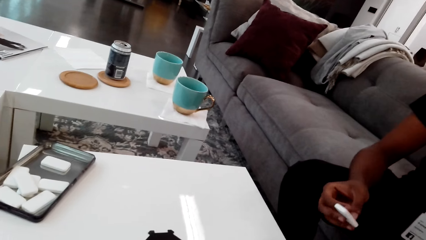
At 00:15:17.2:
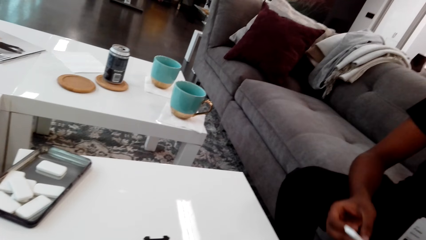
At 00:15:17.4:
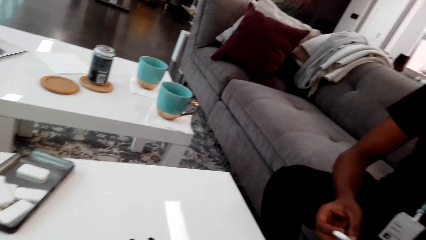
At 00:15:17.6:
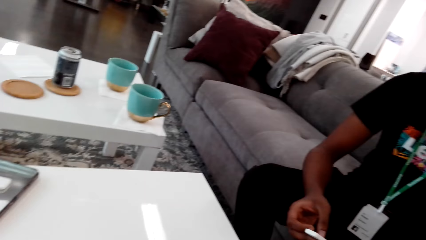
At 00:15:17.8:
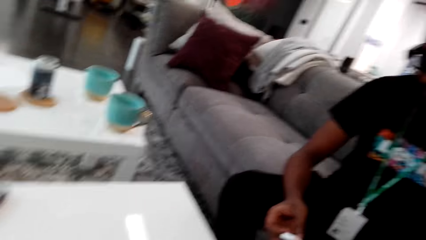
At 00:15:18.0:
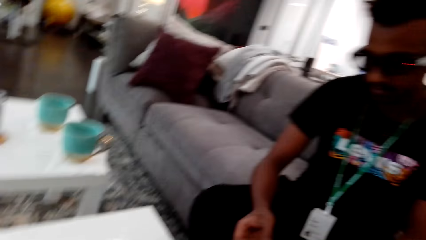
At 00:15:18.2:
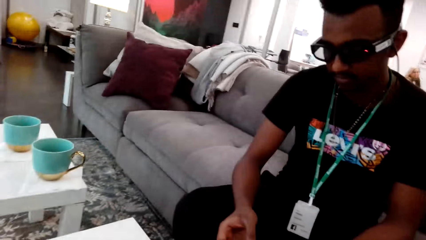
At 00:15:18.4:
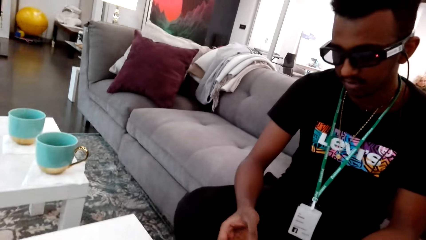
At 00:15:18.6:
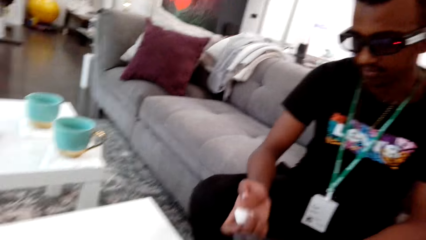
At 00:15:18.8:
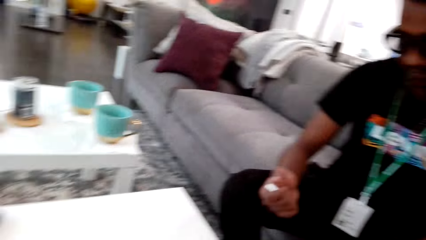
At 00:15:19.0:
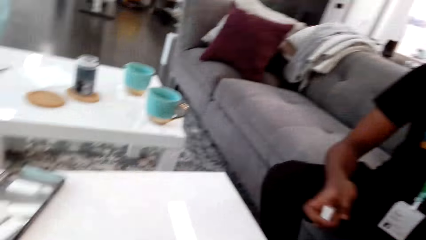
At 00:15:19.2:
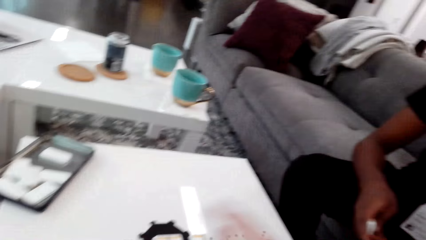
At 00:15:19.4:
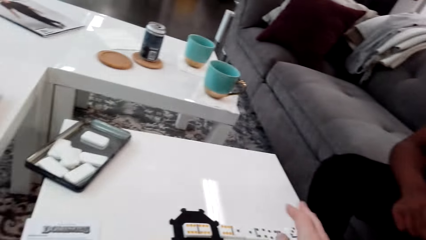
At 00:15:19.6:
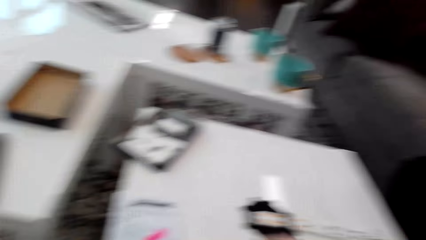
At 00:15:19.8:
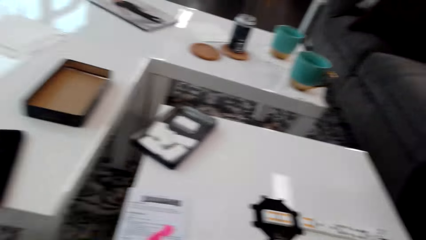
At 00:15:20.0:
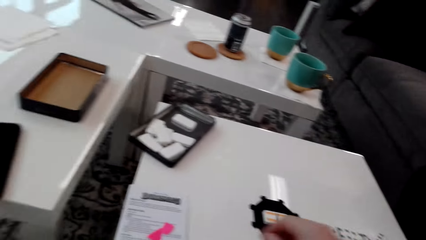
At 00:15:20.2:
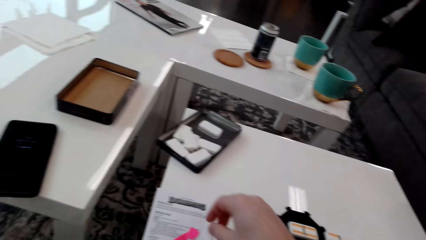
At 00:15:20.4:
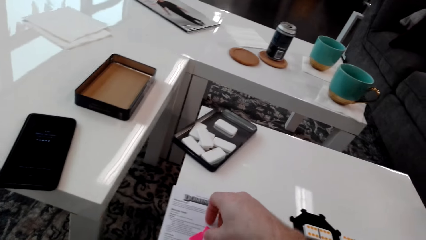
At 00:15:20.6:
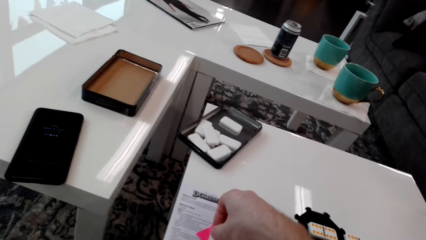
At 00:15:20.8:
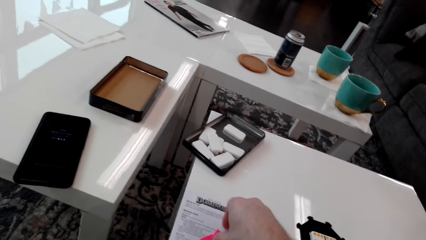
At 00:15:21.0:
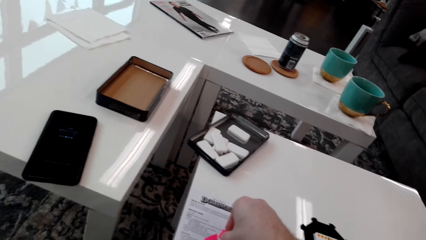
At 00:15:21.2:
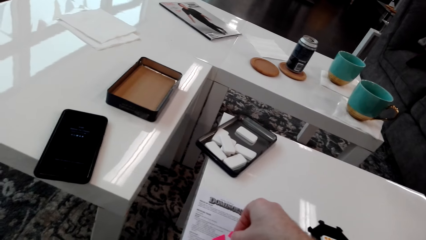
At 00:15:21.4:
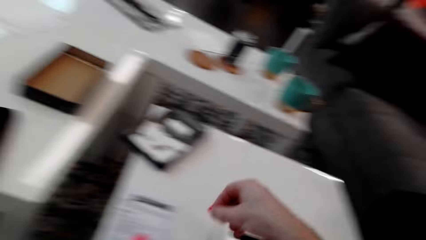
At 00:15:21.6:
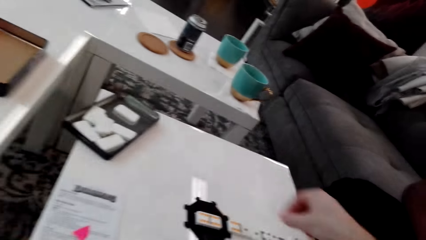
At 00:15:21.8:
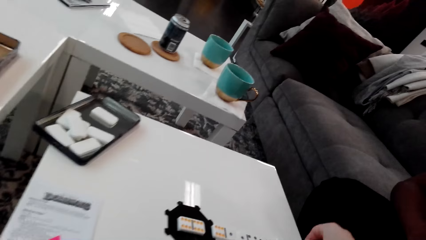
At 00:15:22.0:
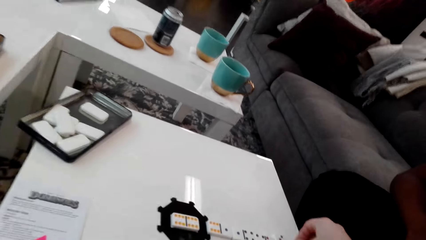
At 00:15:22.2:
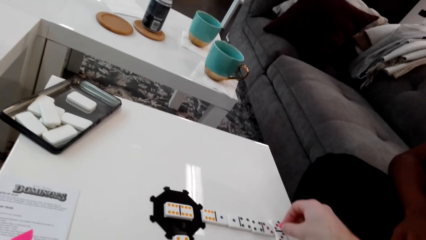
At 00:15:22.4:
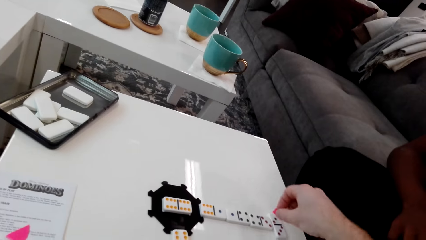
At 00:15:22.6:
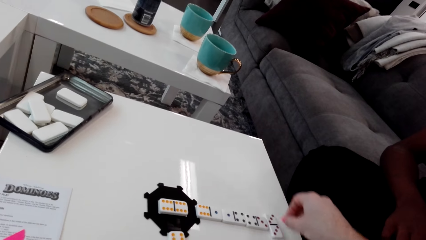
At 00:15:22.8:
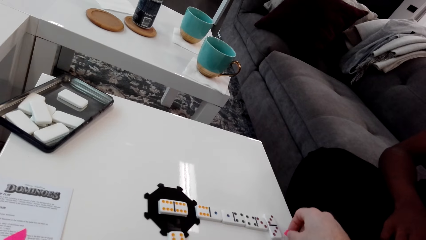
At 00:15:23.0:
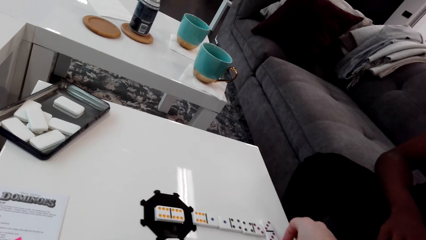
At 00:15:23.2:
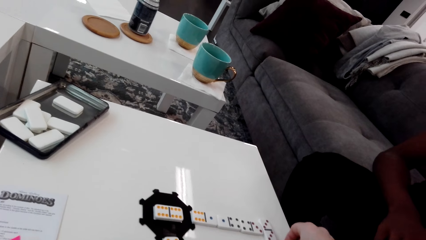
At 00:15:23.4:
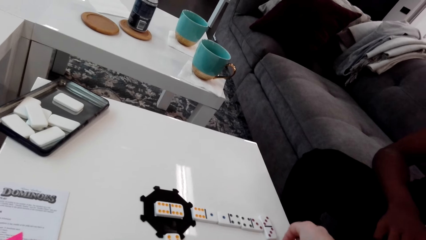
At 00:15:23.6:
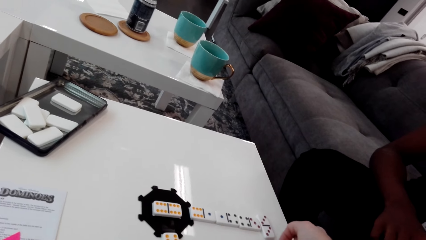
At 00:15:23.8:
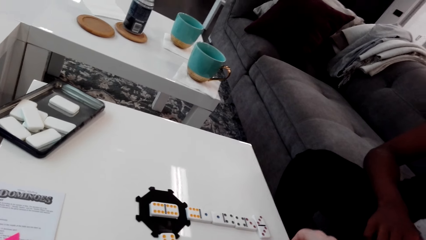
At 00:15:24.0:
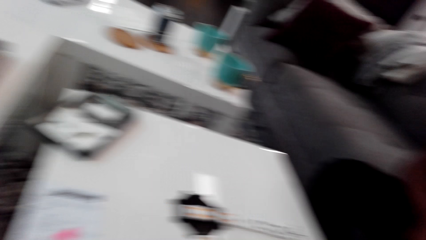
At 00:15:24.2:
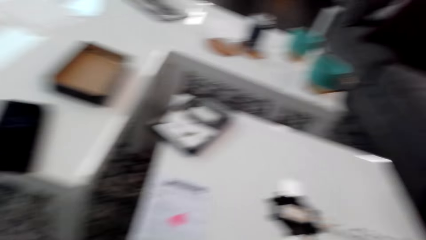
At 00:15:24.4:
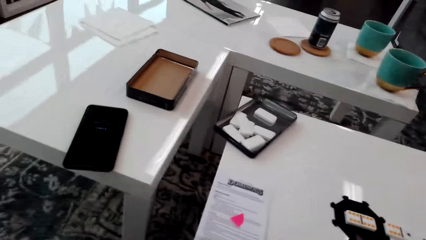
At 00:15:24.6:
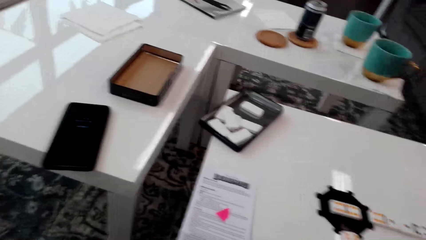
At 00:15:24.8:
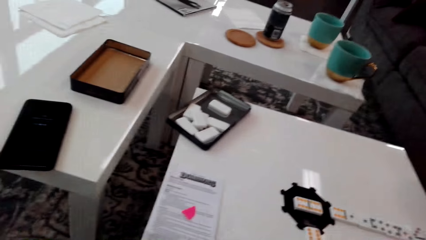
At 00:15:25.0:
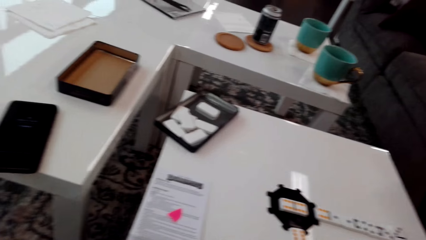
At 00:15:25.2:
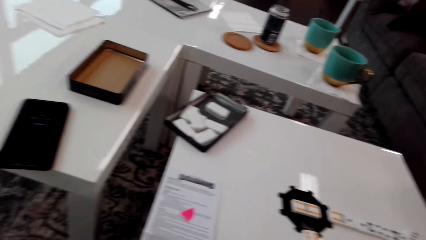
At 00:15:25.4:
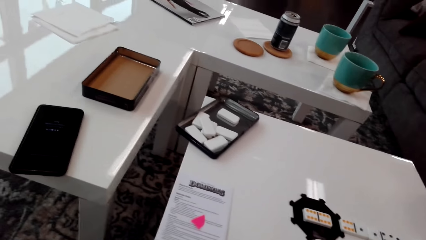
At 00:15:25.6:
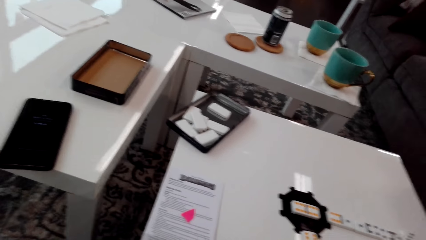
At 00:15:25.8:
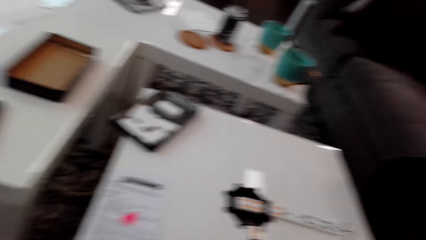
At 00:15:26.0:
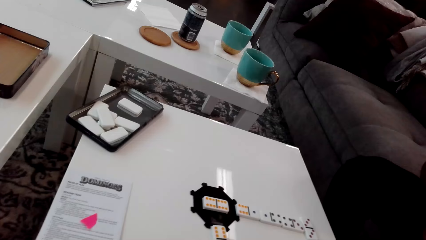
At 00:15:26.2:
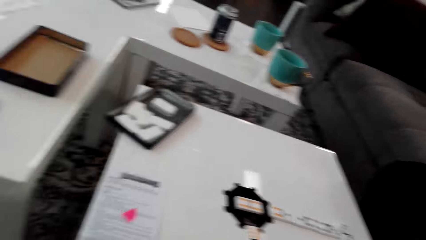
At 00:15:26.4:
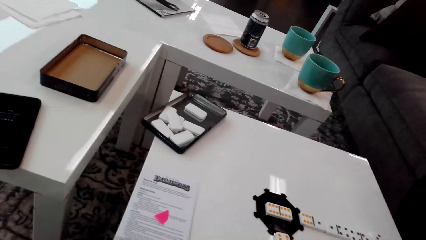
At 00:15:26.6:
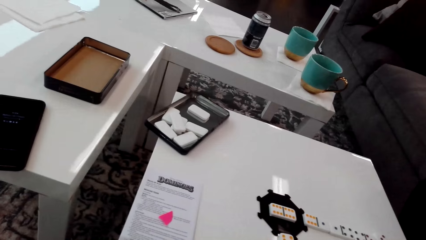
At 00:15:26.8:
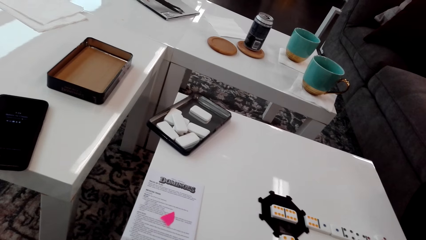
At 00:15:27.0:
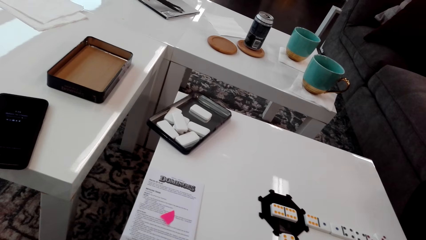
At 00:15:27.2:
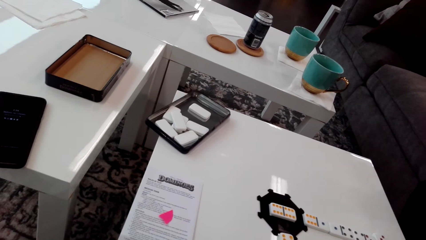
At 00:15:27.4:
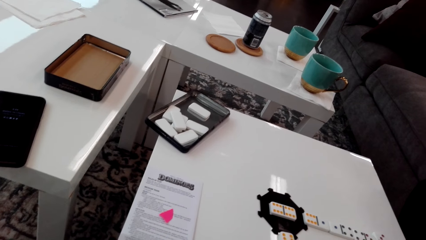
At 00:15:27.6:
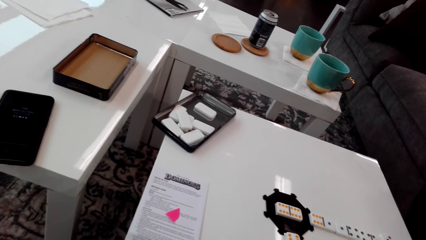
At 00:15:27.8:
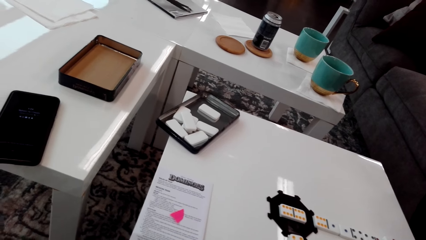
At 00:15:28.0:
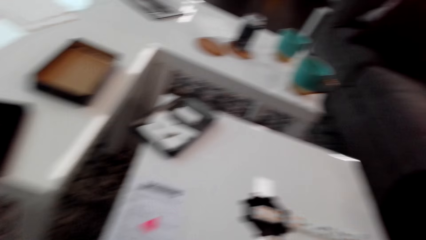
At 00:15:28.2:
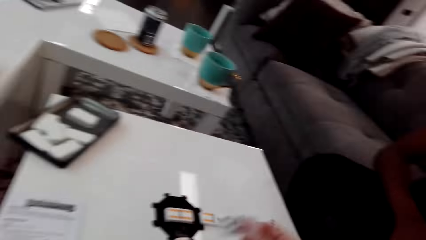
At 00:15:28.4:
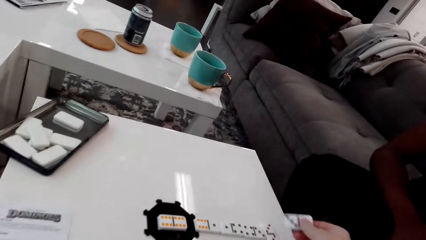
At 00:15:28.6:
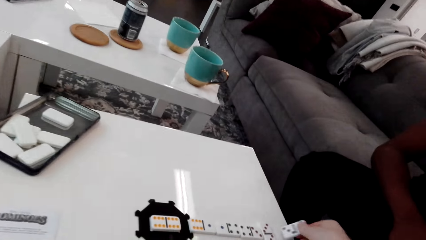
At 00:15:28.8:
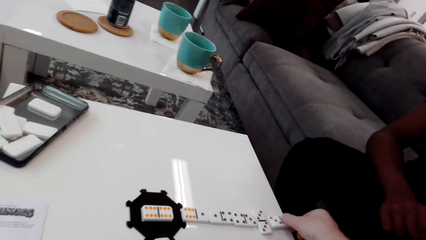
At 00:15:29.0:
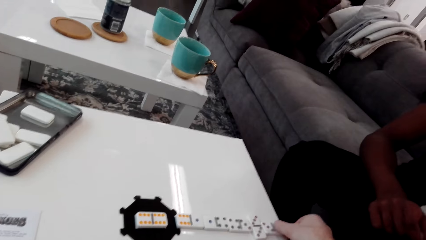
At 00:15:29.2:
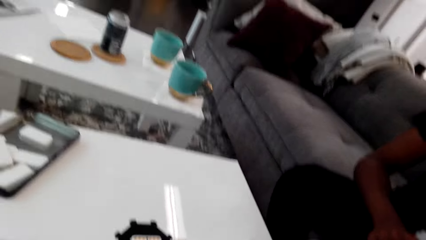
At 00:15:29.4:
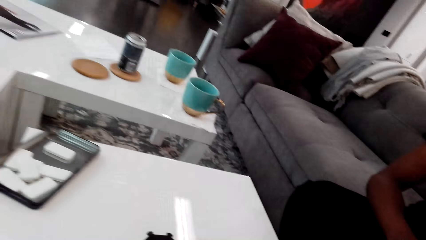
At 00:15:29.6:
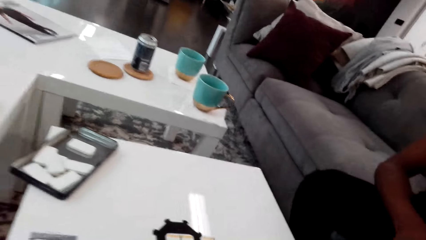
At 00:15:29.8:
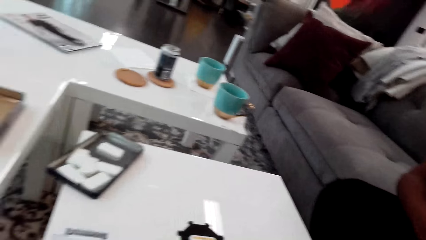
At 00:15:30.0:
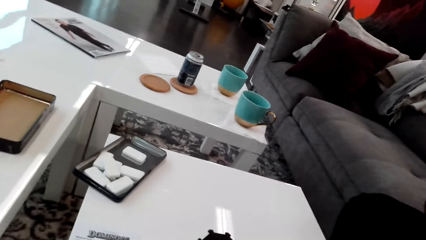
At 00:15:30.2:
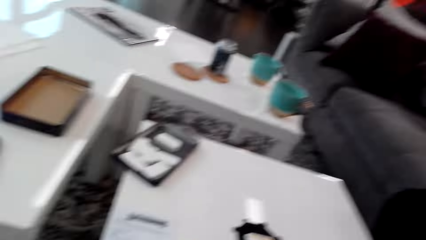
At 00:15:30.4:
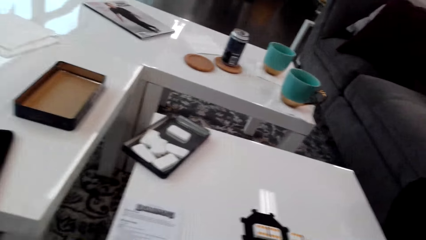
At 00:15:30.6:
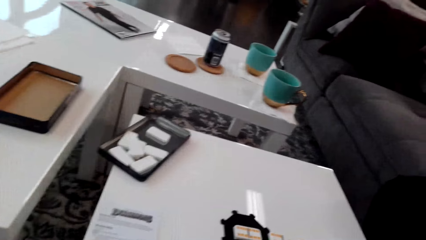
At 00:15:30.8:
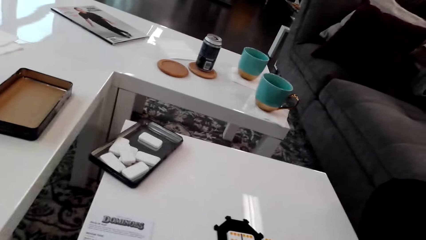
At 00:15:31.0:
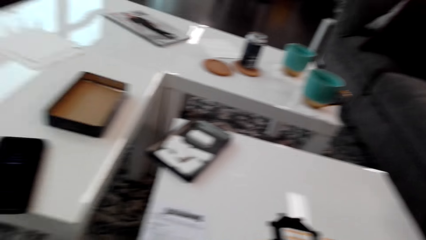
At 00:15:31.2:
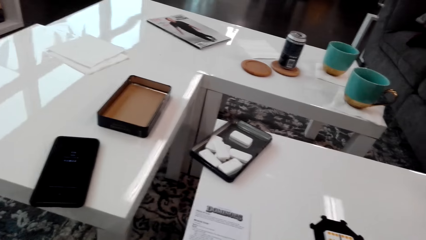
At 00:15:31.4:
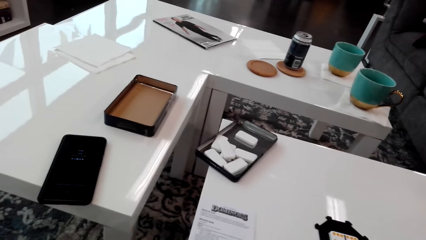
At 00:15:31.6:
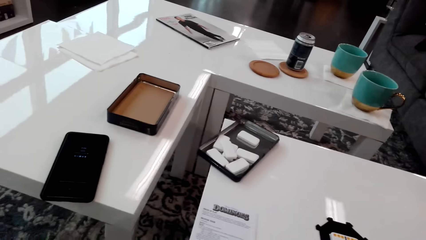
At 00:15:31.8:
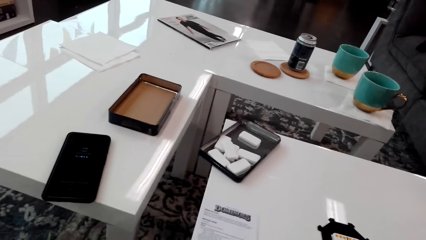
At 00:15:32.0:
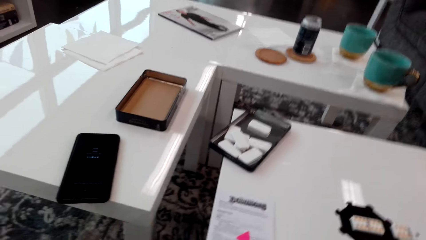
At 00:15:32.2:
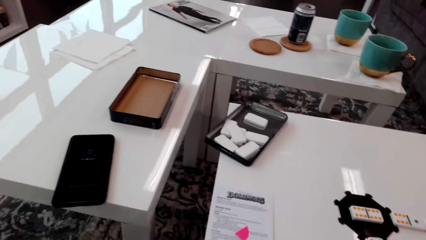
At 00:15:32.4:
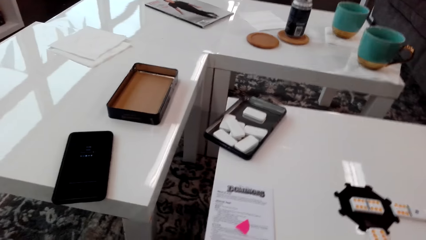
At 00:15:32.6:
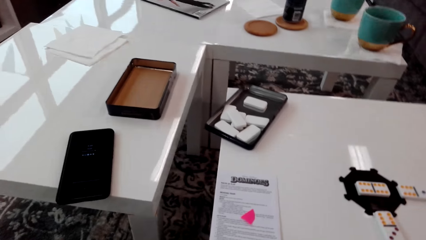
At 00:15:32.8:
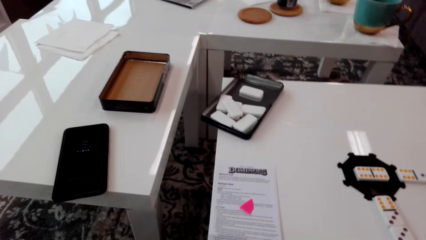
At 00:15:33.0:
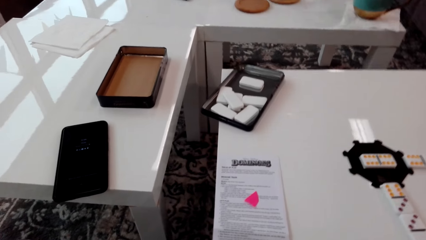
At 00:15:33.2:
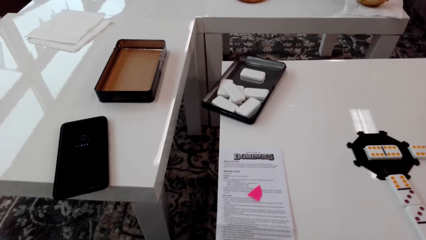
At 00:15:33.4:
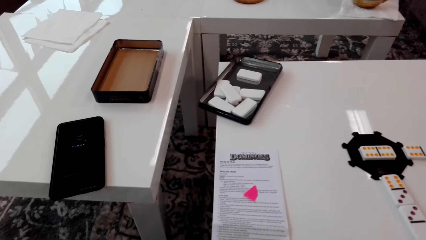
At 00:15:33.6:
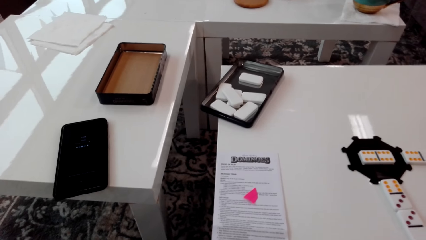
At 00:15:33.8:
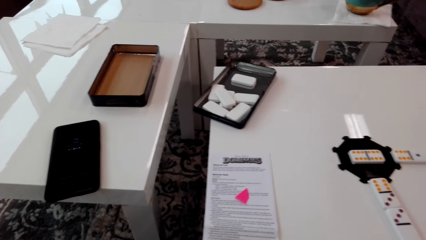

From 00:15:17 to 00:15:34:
The camera wearer holds a domino piece. They pick dice and take a marker. They place the dice down and put the marker on the table. They look around. They place the dice down and put the domino piece on the table. They look around.
